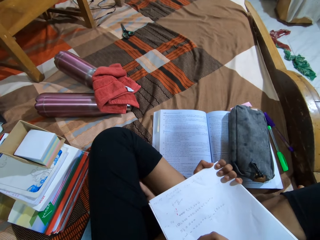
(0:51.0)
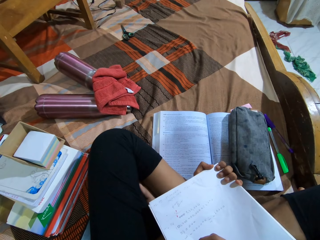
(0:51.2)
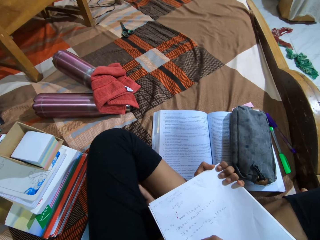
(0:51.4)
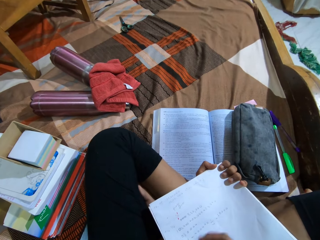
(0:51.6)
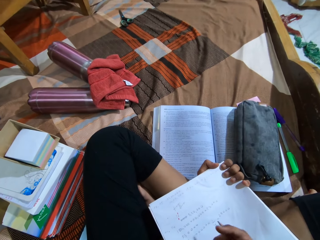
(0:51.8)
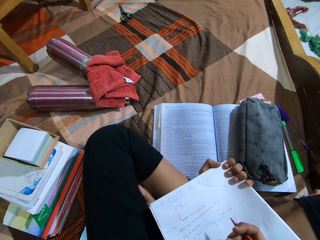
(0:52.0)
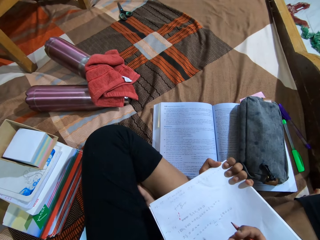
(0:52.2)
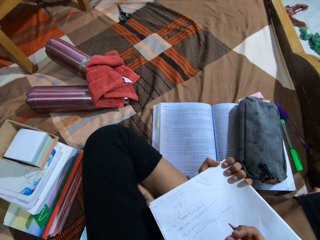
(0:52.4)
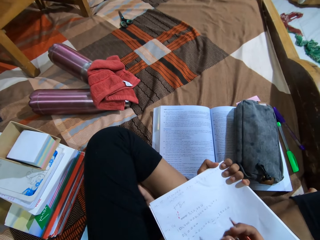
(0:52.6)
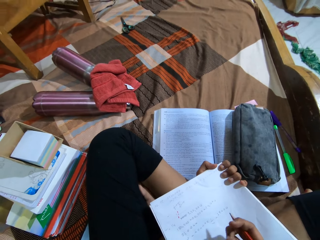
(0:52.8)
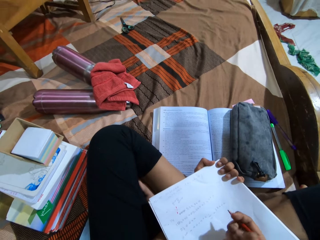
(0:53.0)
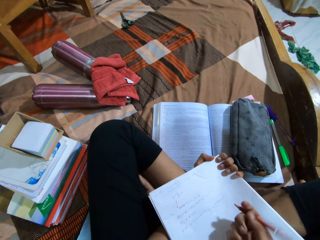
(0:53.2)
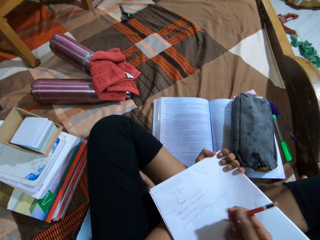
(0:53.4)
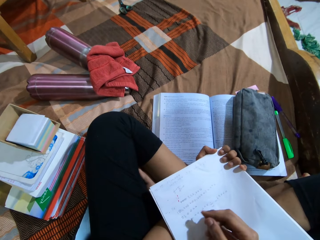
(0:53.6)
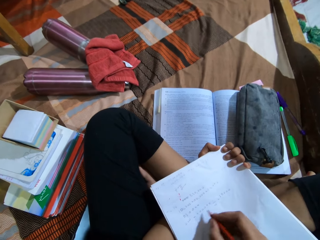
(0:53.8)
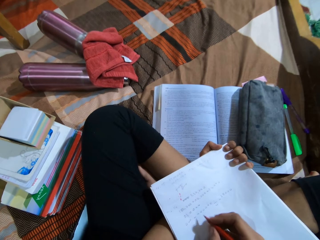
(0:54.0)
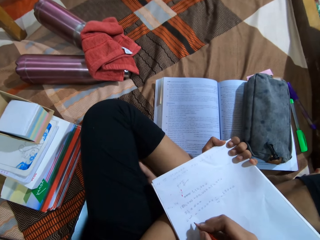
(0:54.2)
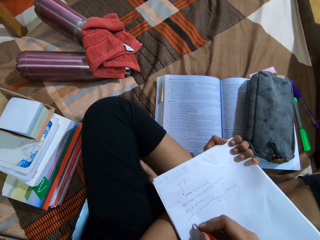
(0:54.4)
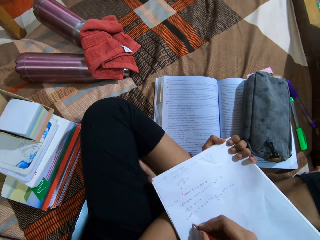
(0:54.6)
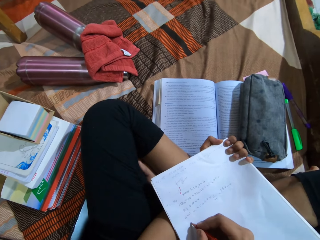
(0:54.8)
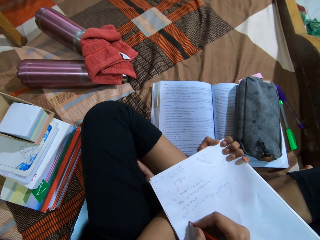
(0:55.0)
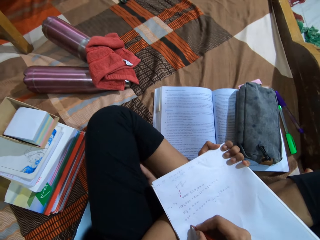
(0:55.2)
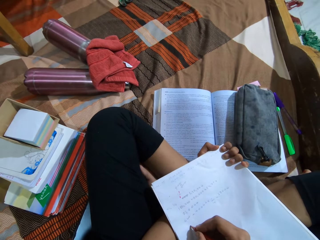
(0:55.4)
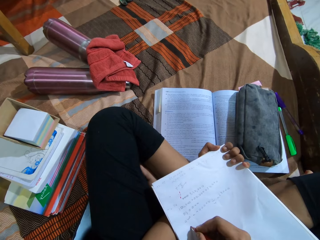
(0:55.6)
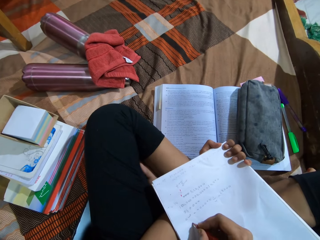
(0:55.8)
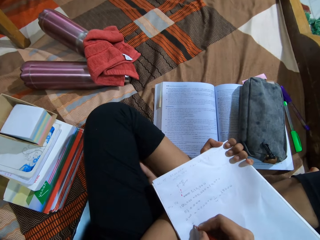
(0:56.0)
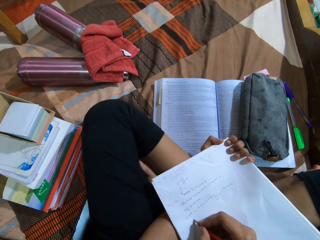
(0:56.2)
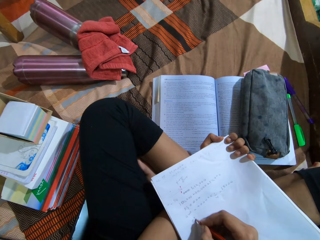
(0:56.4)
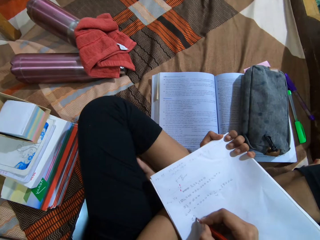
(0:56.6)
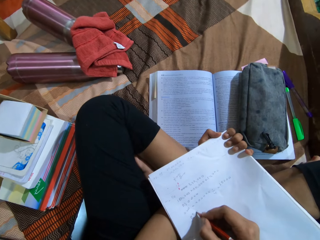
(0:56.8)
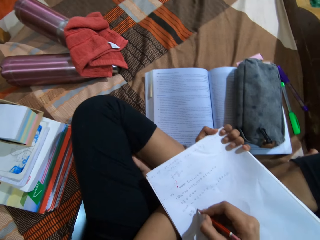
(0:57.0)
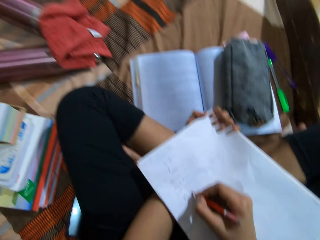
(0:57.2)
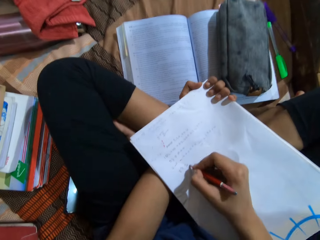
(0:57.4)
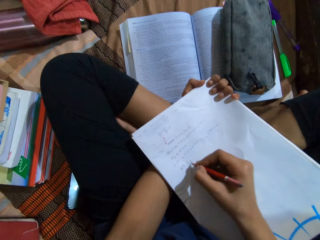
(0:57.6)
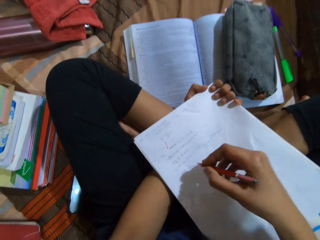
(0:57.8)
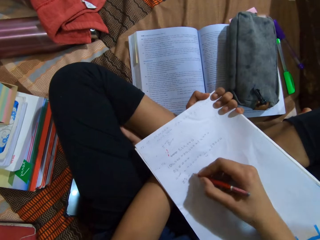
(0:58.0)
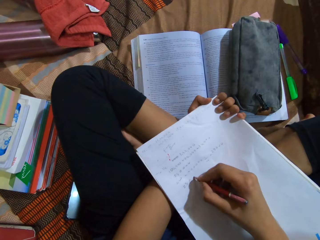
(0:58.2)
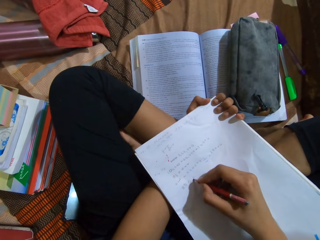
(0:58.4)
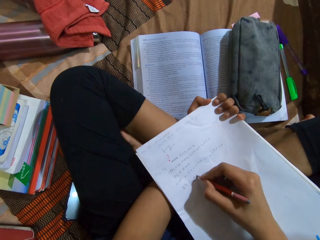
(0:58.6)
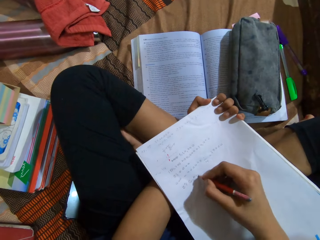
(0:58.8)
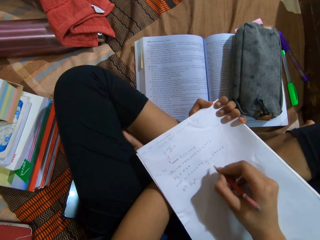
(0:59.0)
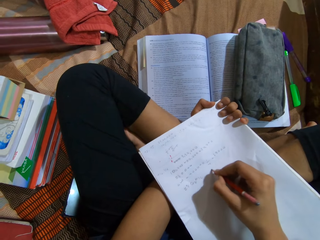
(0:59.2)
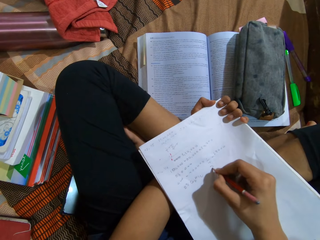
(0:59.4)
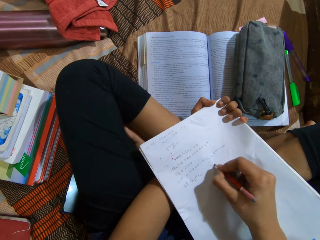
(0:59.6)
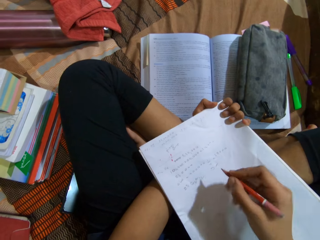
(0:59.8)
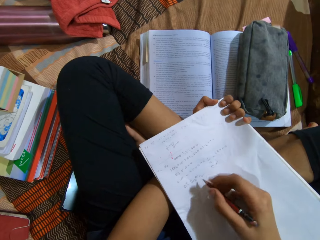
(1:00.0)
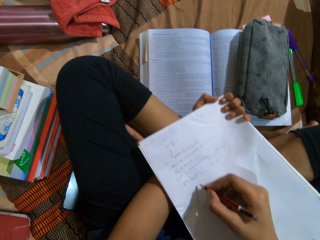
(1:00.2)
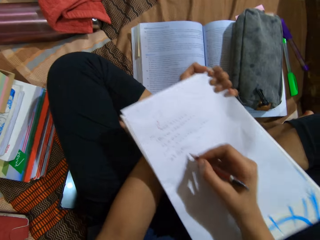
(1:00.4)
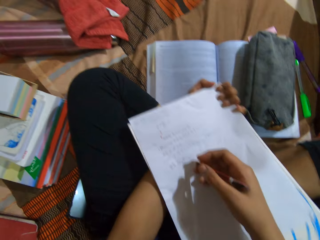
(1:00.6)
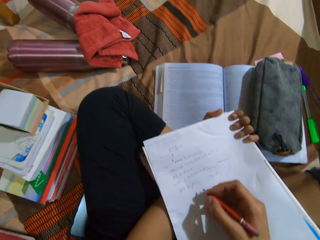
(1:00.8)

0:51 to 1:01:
The camera wearer looks around a room. They write on a piece of paper with a pencil.

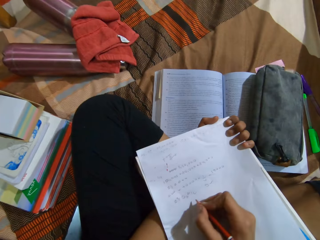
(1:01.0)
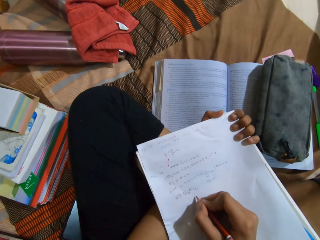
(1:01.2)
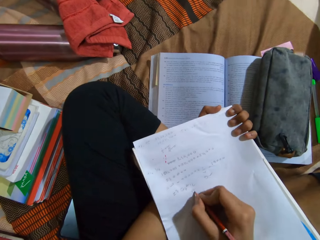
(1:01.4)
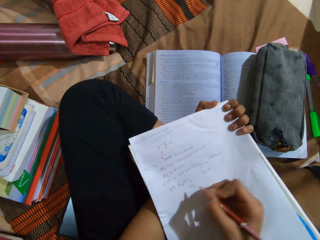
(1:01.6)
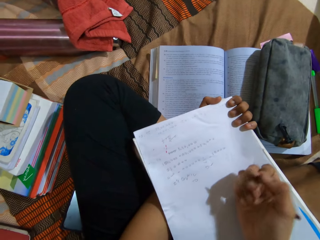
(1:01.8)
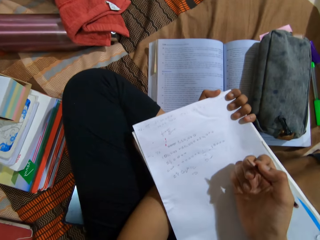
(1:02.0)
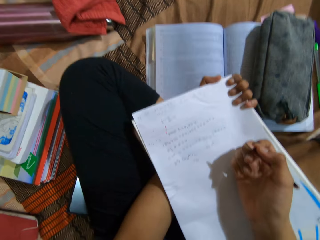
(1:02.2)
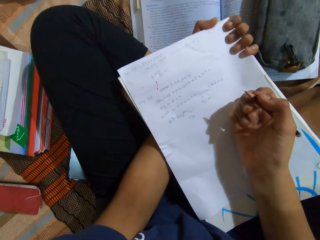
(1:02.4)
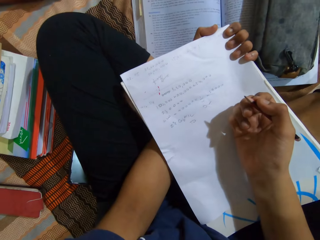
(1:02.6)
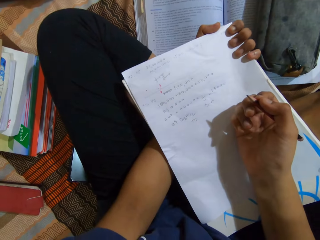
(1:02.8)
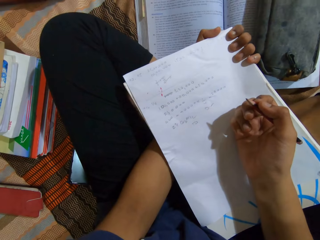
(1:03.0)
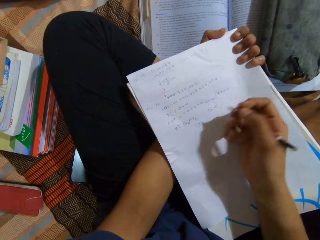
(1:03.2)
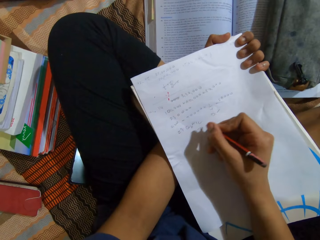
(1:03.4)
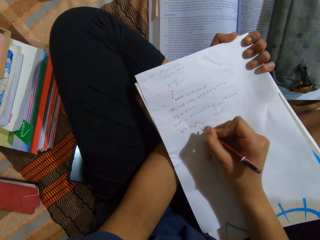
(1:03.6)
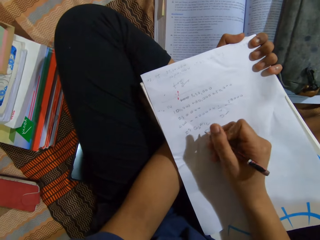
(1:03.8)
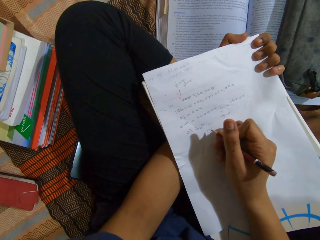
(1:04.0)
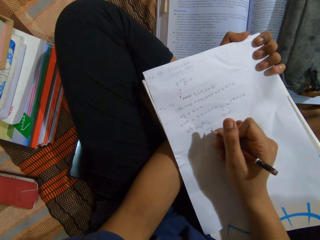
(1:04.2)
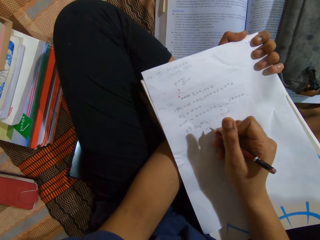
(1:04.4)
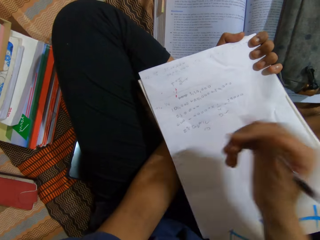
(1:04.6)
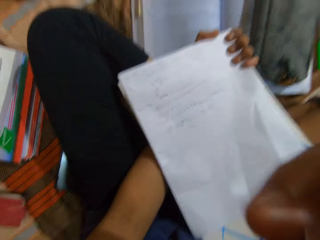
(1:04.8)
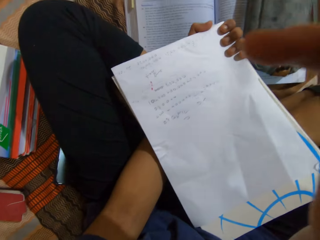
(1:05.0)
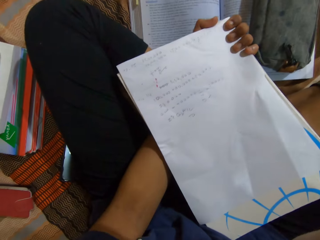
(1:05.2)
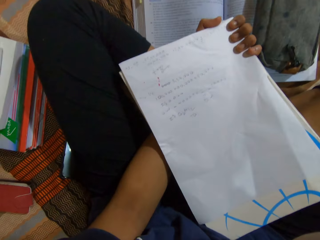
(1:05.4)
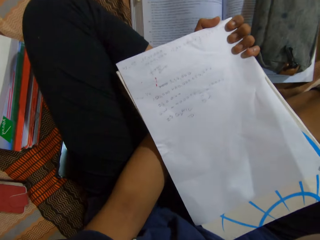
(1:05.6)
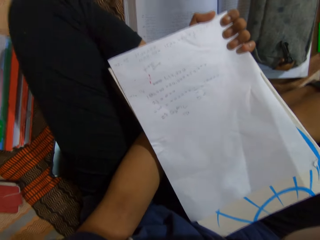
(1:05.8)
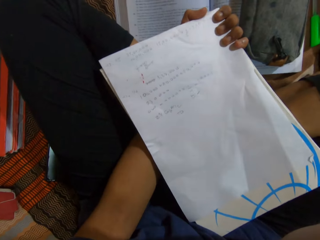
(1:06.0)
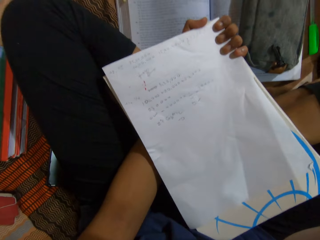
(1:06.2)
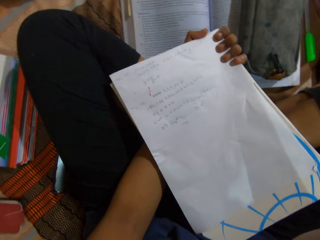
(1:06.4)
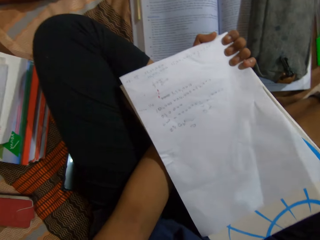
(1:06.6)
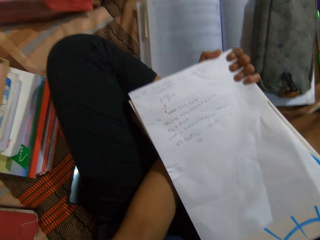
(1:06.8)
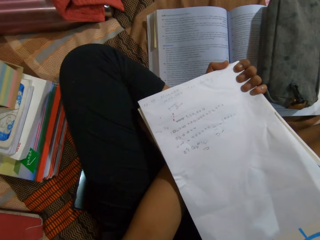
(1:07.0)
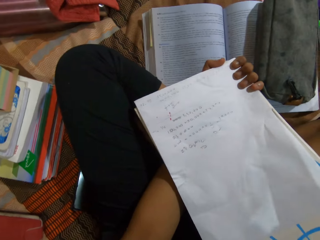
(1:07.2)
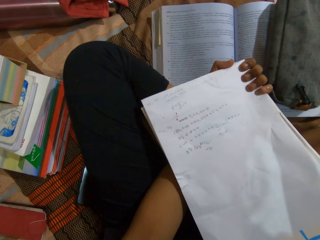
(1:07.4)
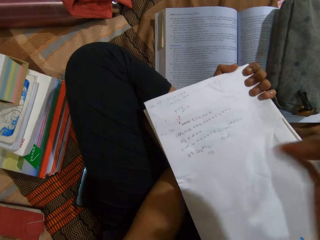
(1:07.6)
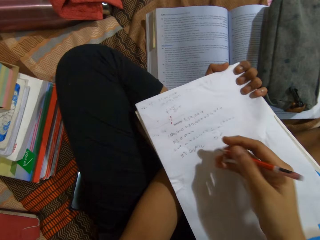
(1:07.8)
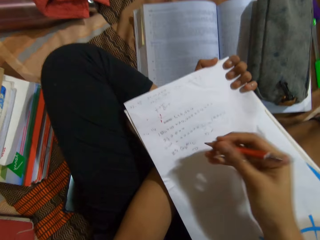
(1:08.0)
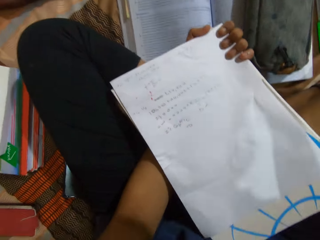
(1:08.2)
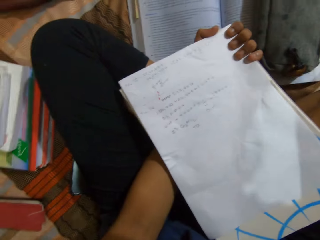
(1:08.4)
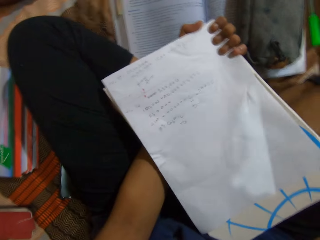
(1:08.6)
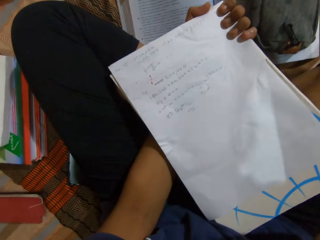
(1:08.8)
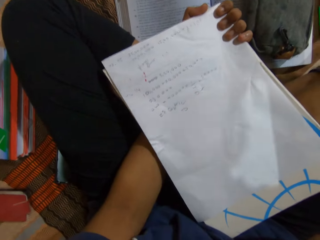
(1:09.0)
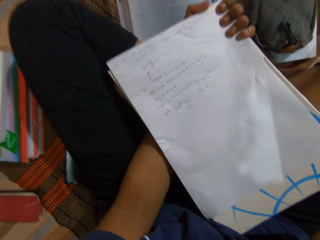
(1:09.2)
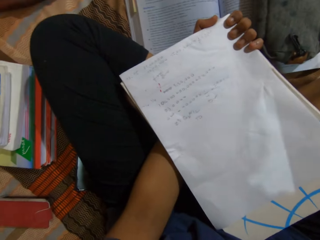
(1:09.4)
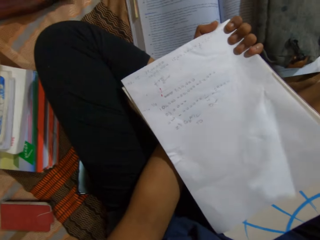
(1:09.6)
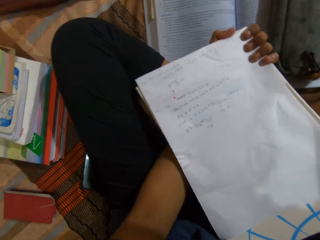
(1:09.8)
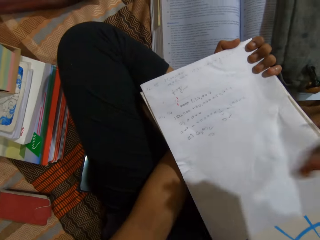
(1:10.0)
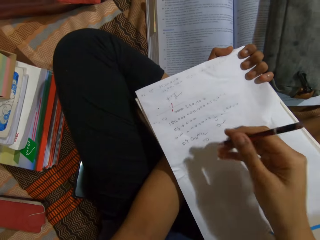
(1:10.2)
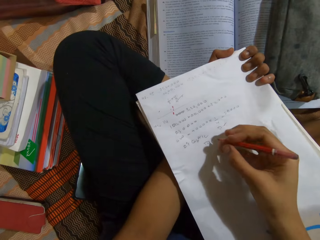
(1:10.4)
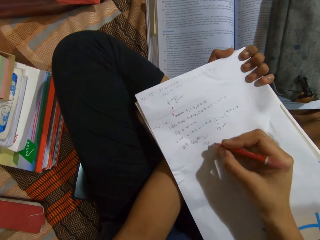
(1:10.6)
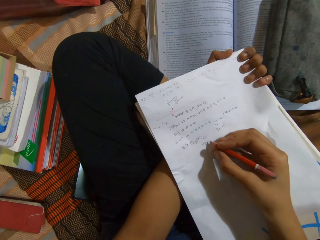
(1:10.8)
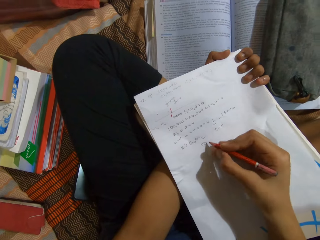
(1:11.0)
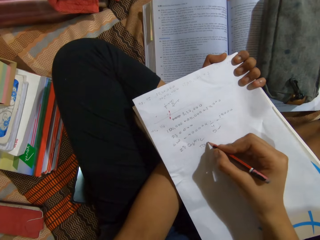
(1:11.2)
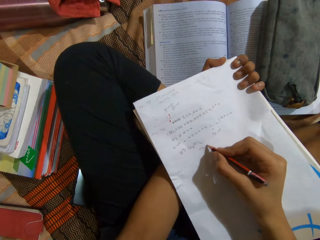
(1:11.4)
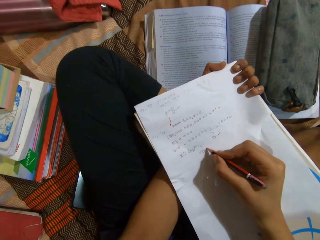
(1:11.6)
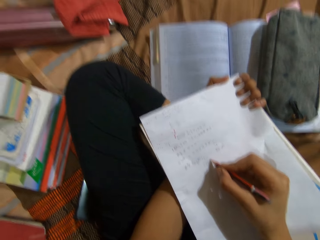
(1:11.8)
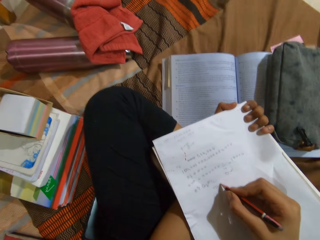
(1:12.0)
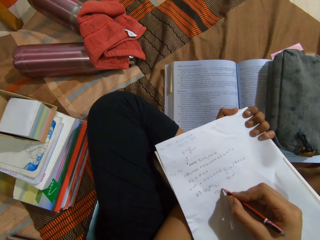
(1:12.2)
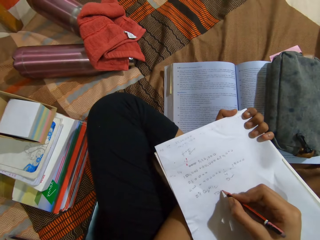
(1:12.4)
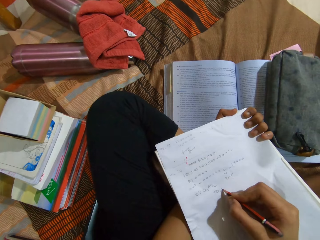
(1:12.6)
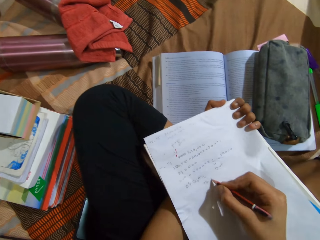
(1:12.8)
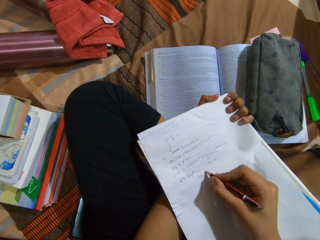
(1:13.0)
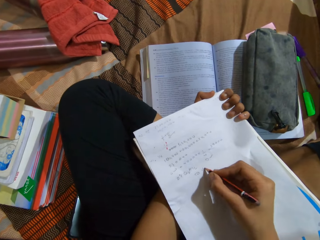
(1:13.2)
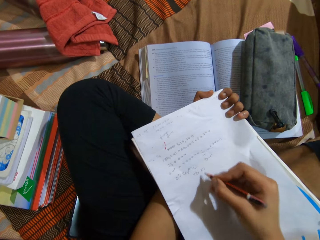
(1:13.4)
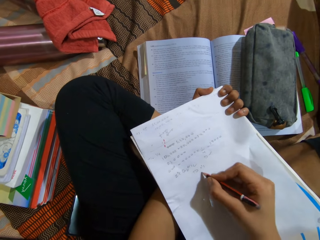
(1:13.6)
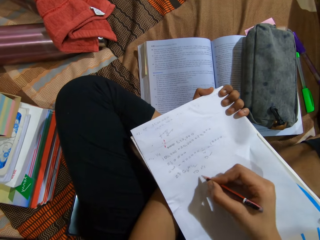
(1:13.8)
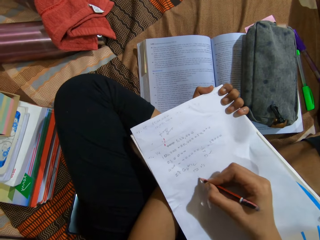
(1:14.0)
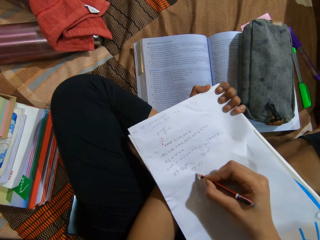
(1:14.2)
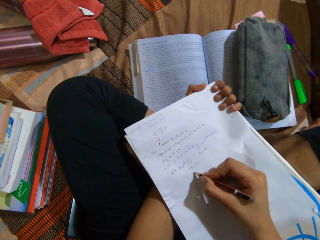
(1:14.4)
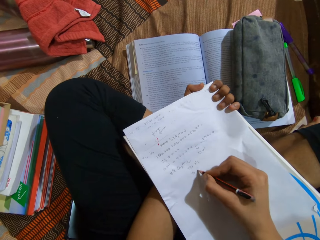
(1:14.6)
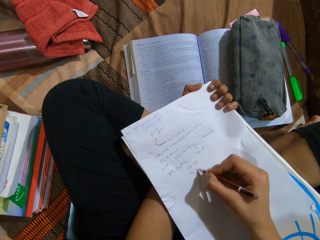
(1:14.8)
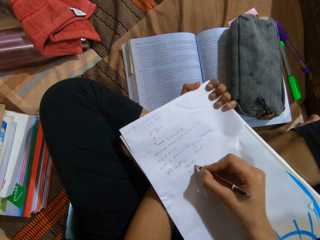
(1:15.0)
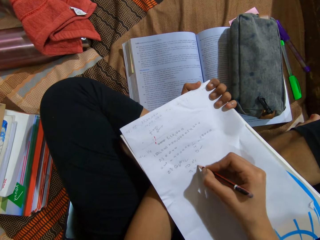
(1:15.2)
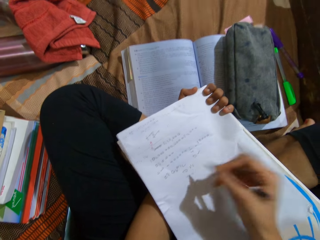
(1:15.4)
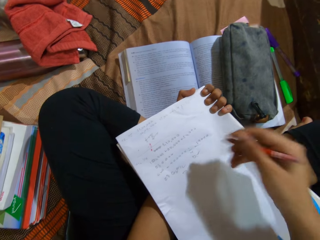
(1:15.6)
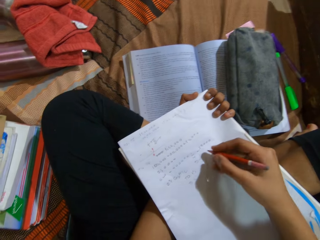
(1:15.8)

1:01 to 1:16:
The camera wearer looks at a piece of paper on a hand. They touch a chin with a hand. They touch the camera. They look at the piece of paper on a hand. They write on the piece of paper with a pencil.
